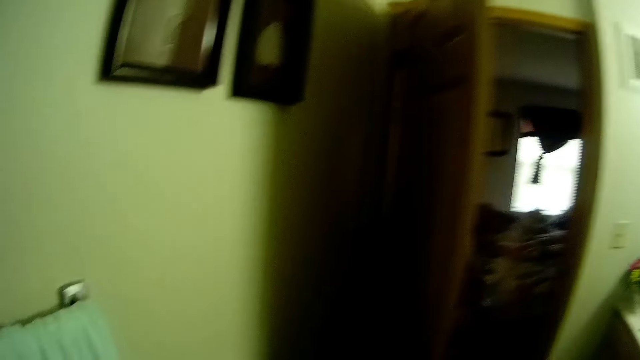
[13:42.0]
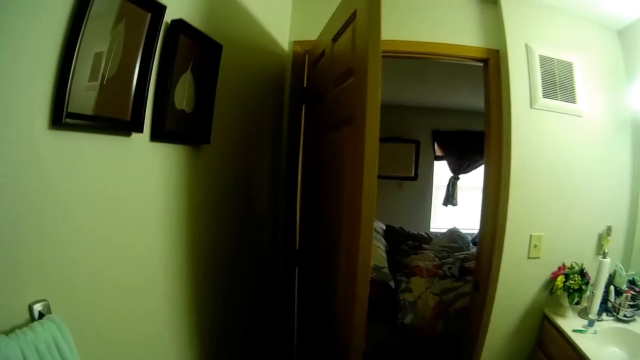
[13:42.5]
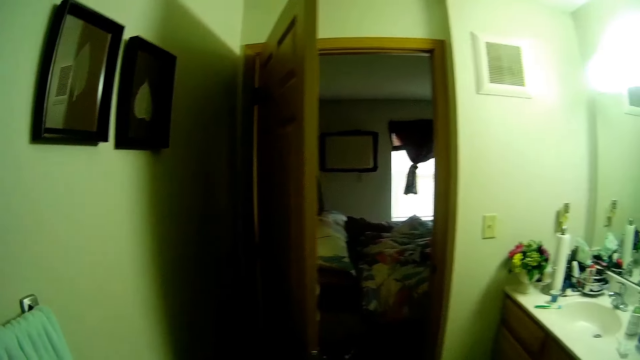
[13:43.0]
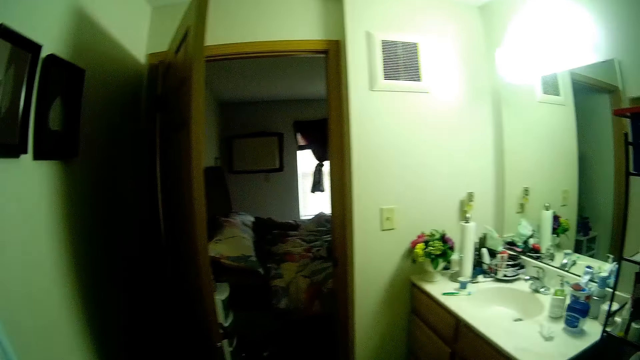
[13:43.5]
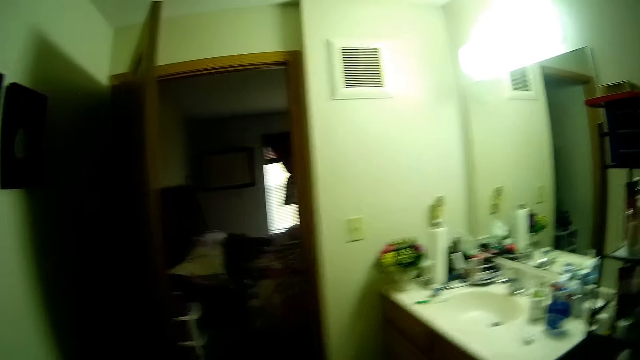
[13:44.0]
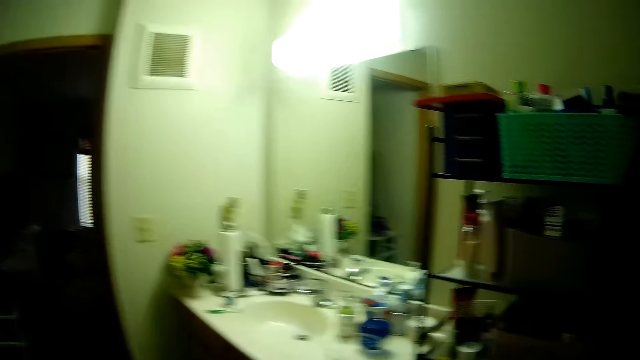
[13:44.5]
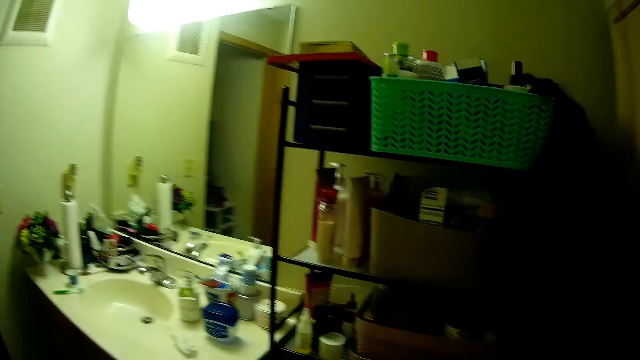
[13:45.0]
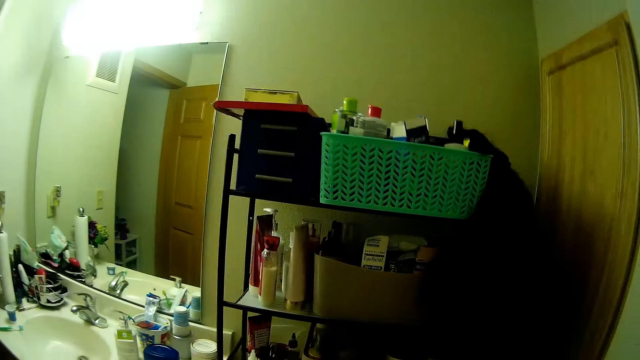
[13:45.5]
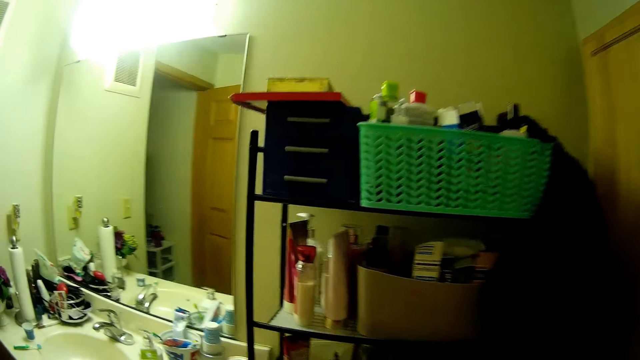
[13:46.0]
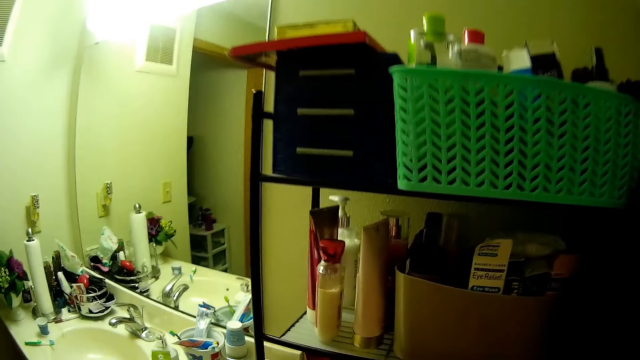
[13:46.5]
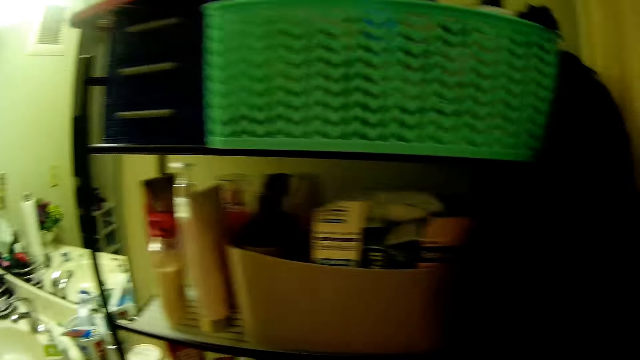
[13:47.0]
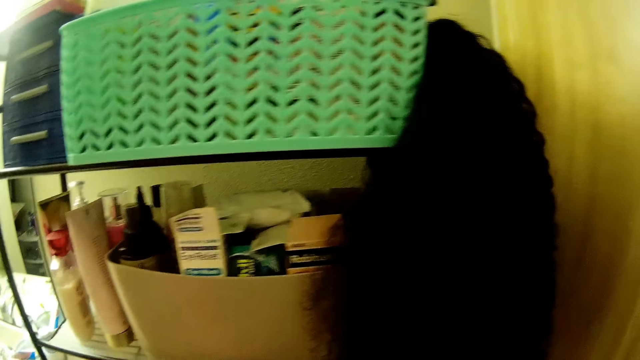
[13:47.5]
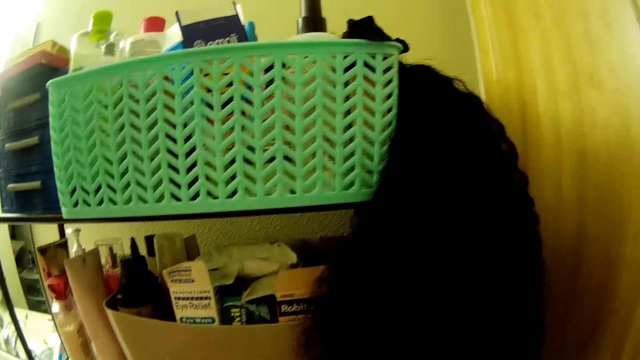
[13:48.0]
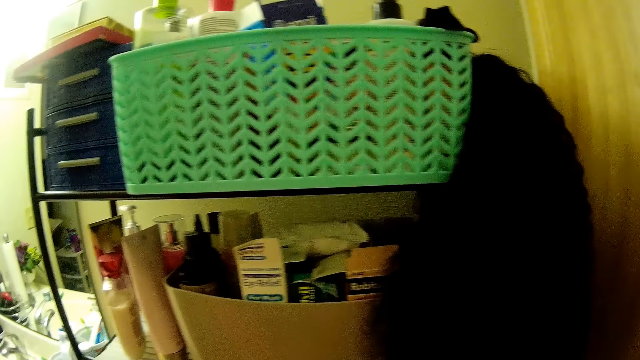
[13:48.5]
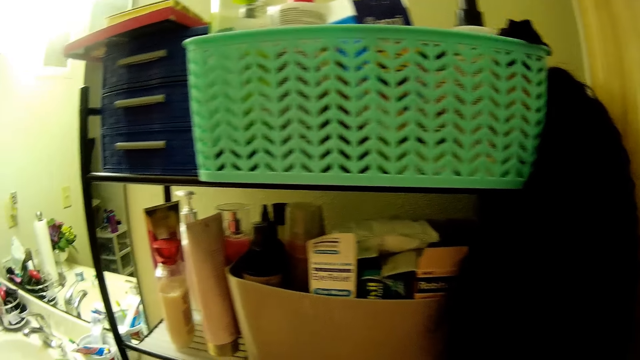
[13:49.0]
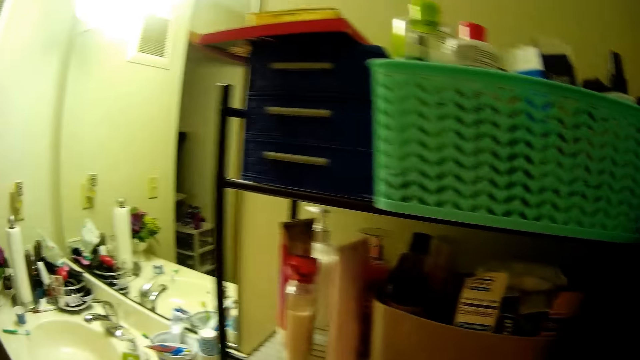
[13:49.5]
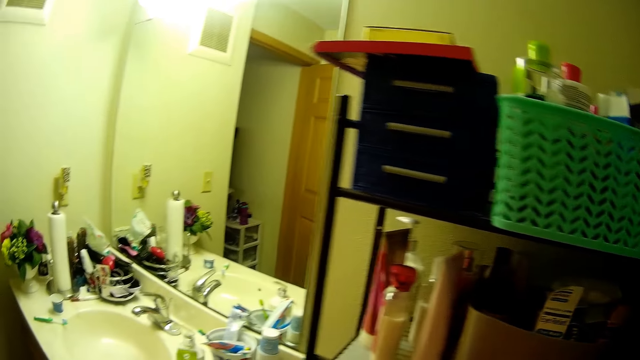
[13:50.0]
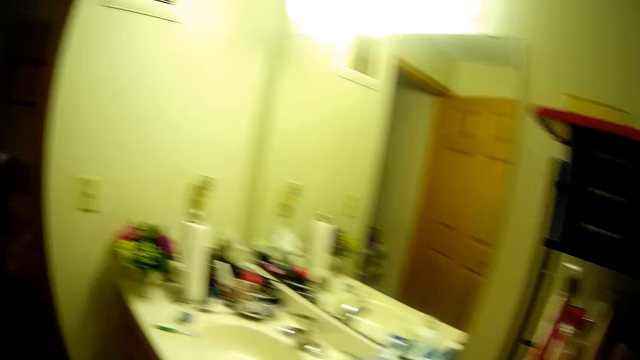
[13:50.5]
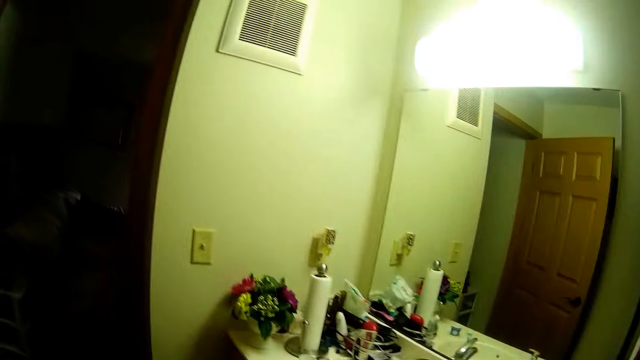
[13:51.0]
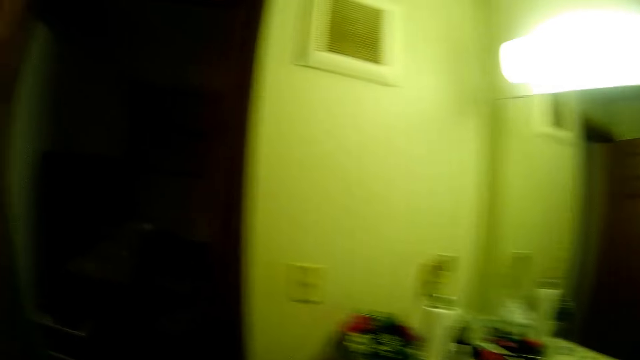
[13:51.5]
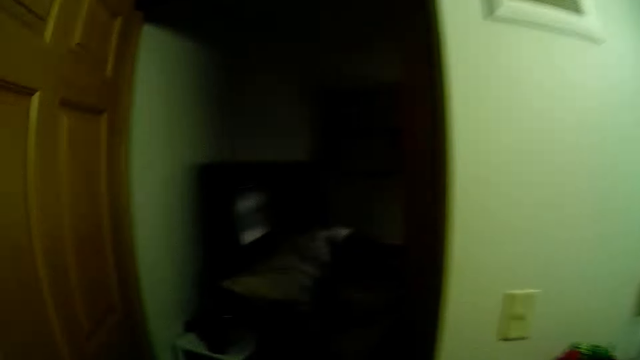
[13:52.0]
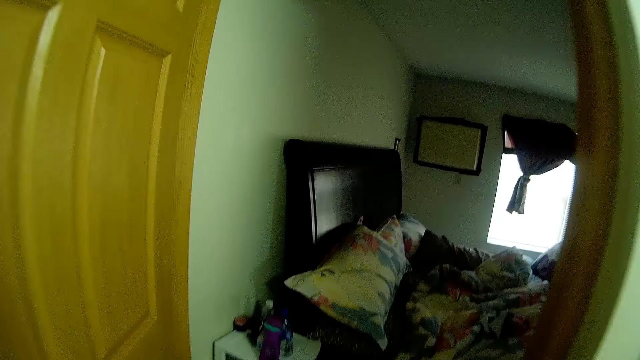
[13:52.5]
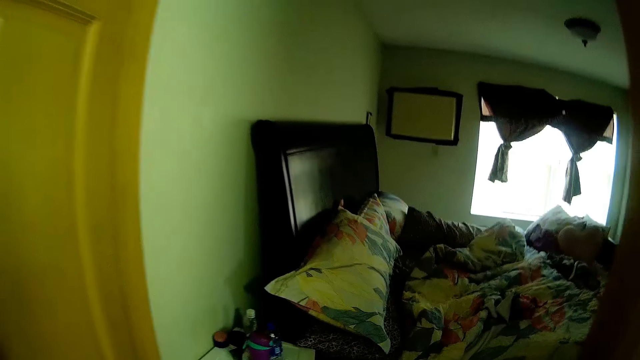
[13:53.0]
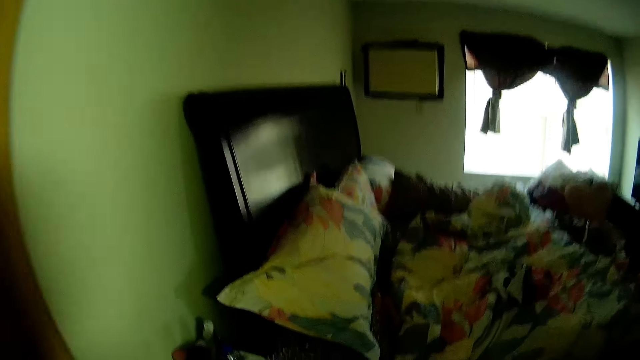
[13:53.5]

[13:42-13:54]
The camera wearer does something. They look around. They communicate to a person. They look around.

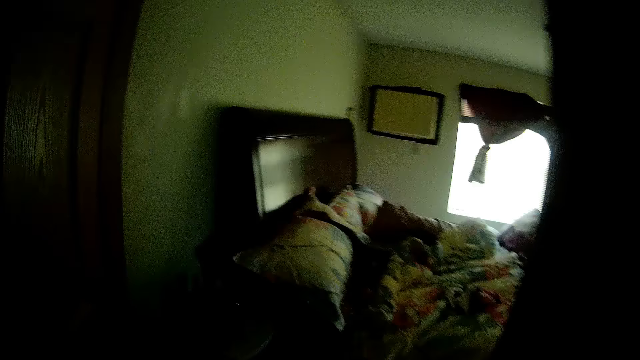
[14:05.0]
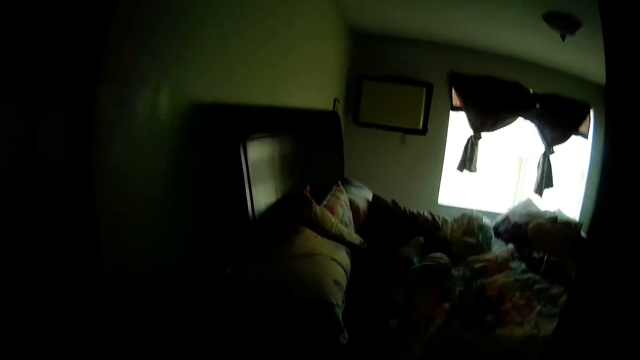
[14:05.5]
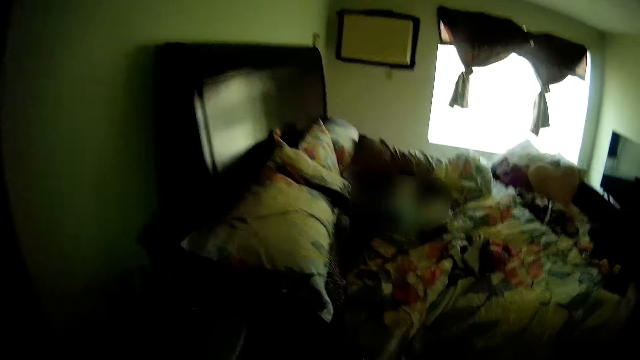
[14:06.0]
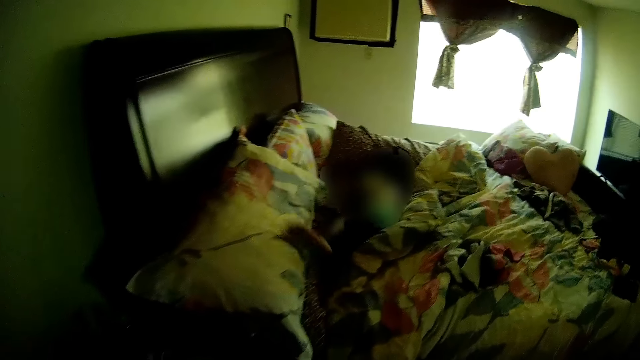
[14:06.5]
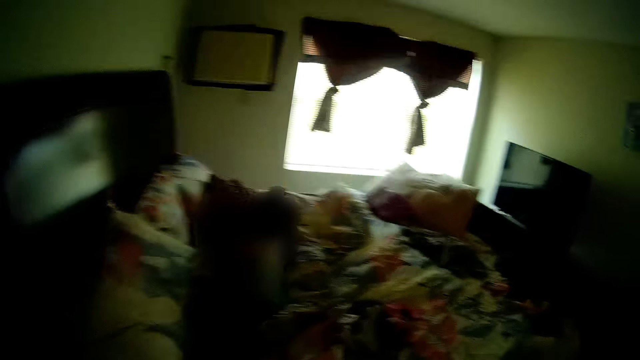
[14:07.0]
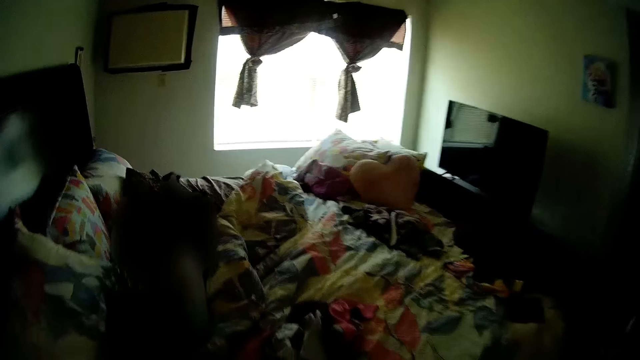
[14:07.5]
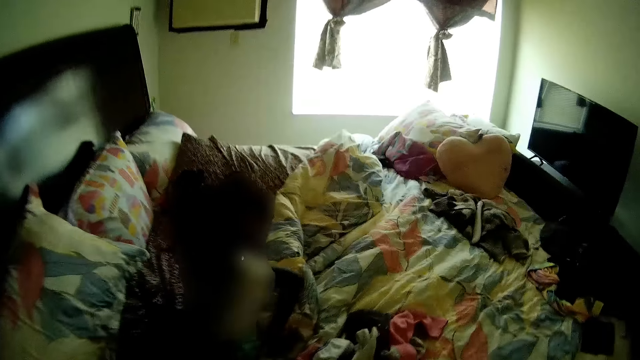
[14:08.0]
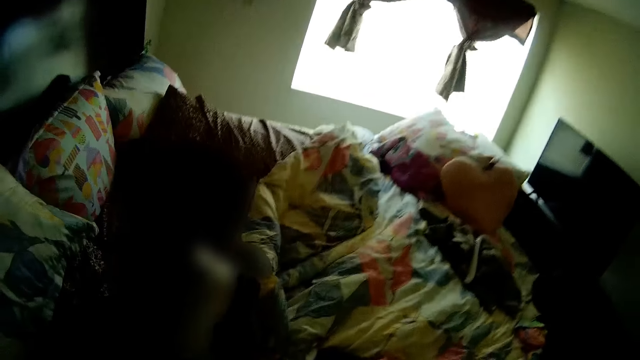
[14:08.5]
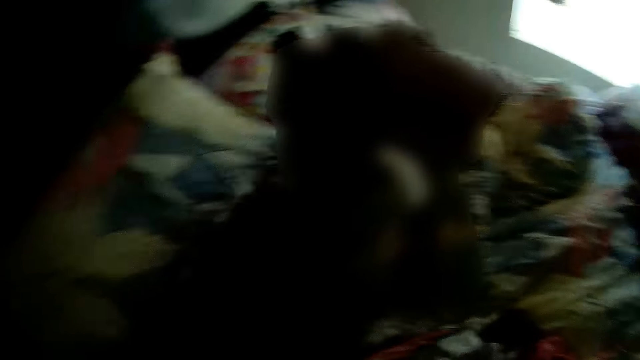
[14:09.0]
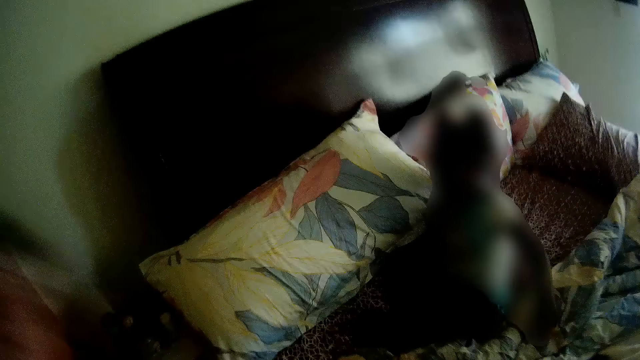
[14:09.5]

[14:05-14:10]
The camera wearer walks around the house.
